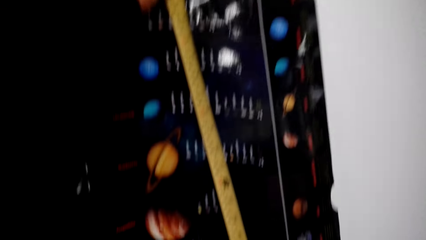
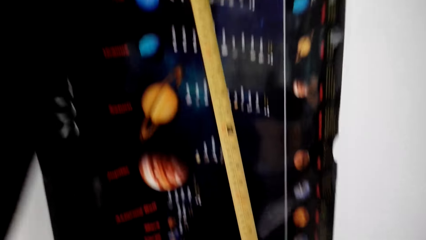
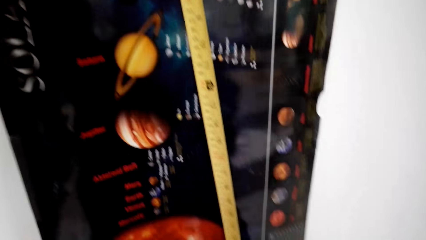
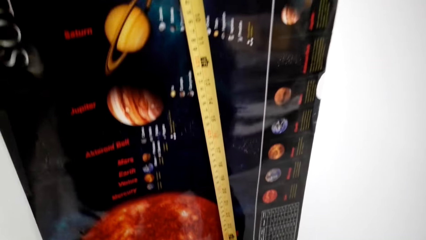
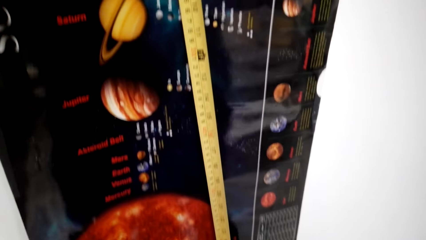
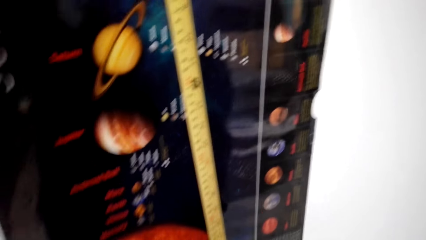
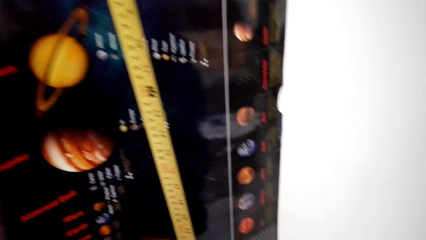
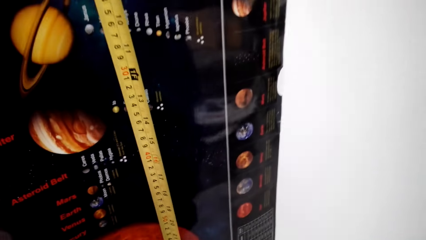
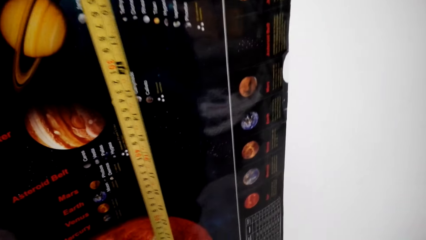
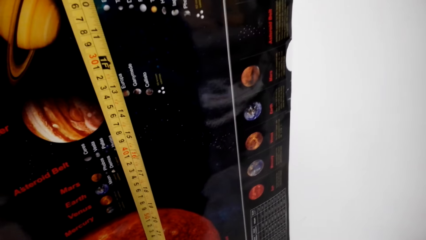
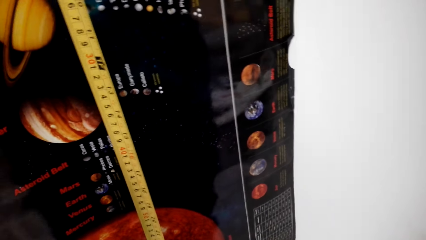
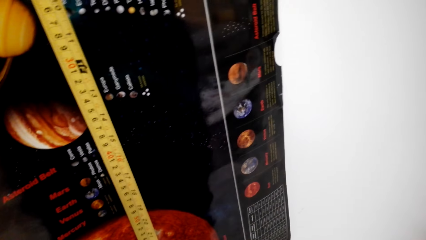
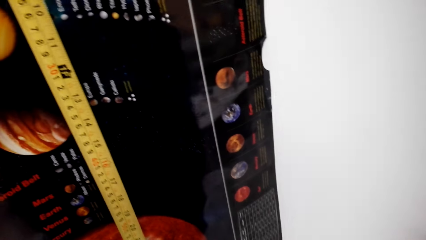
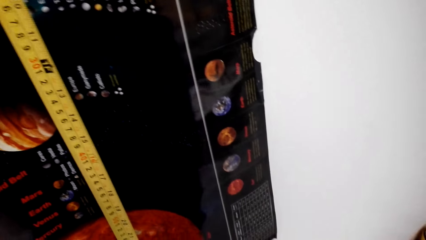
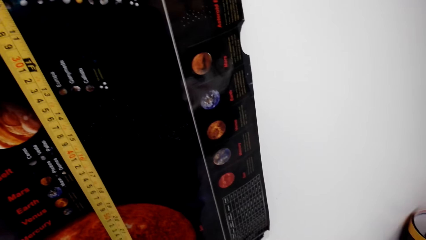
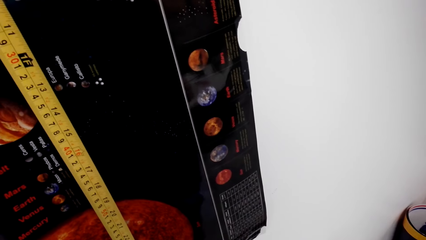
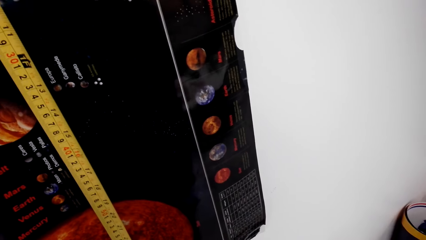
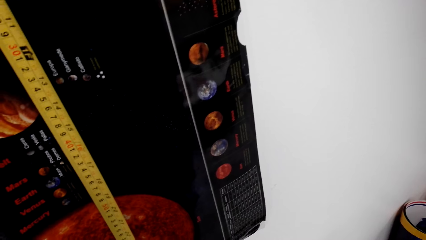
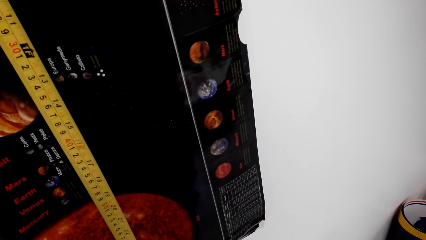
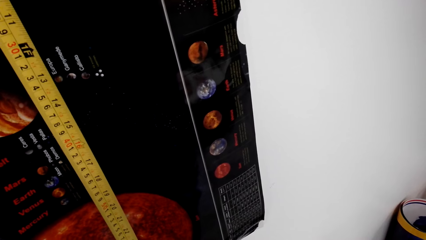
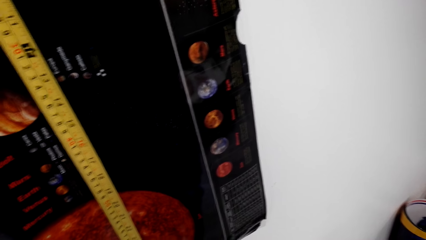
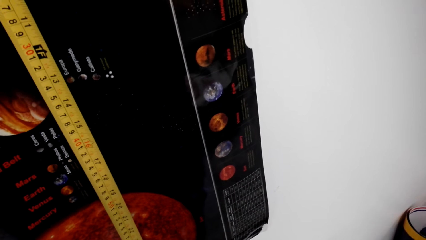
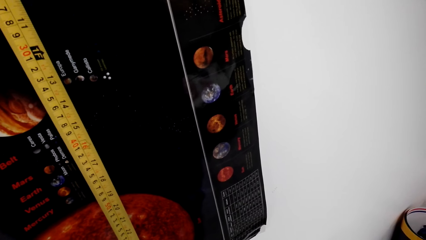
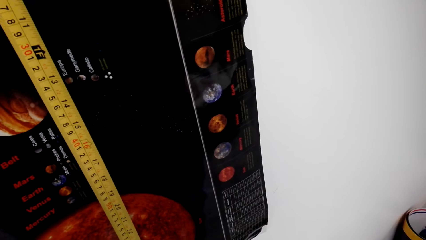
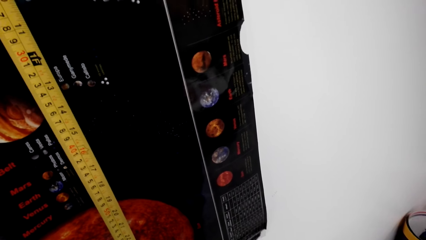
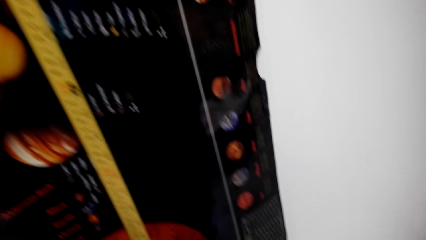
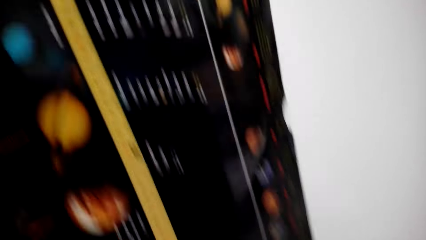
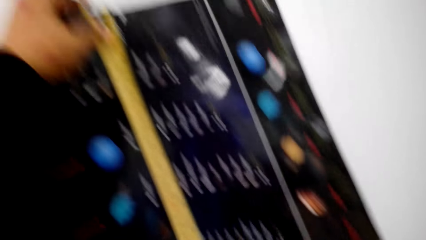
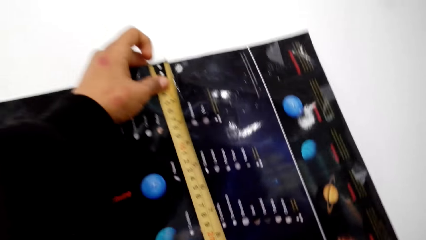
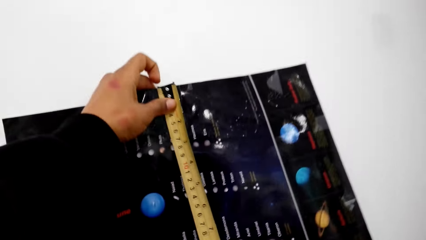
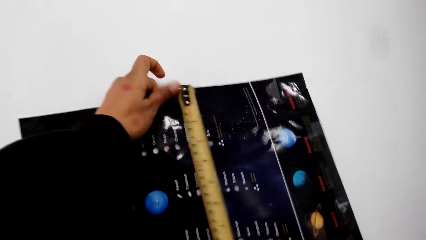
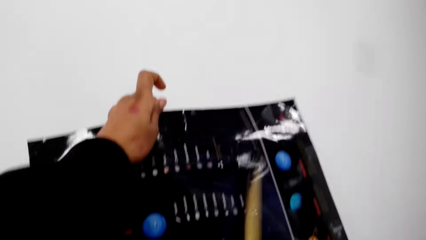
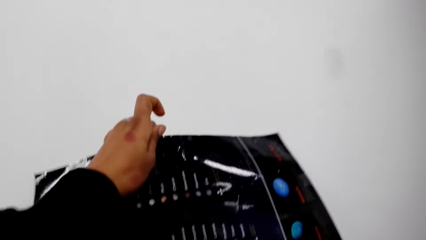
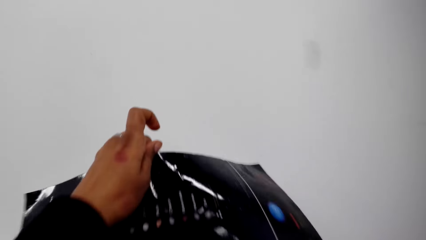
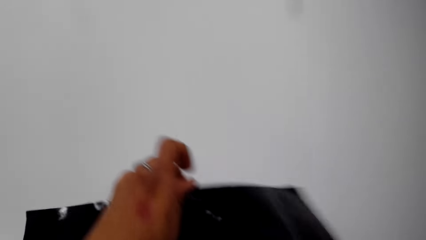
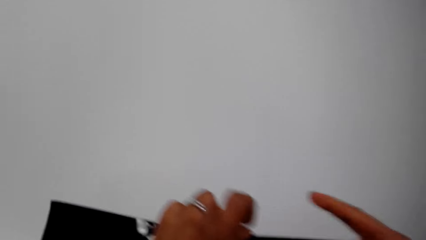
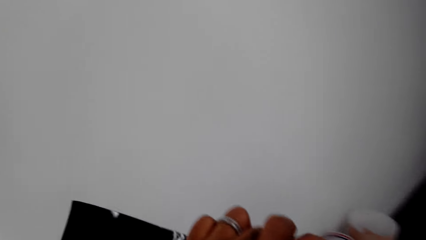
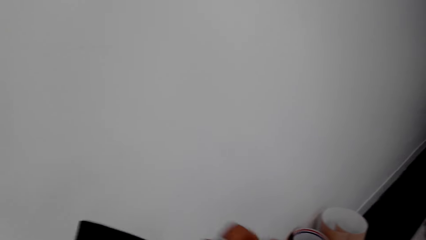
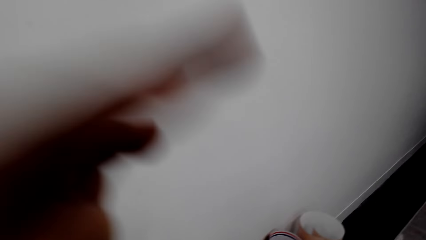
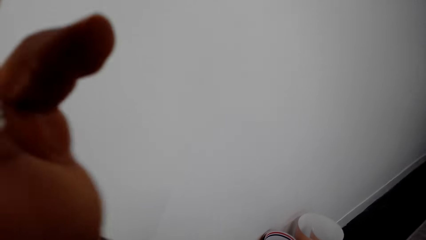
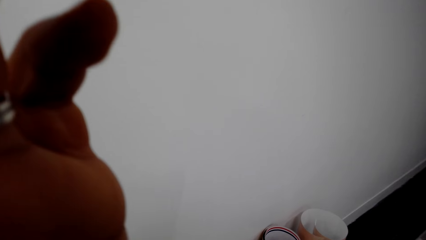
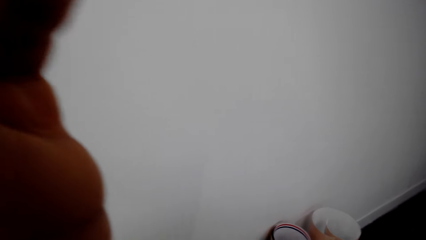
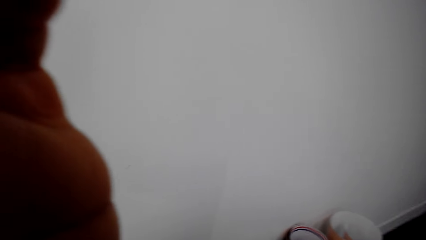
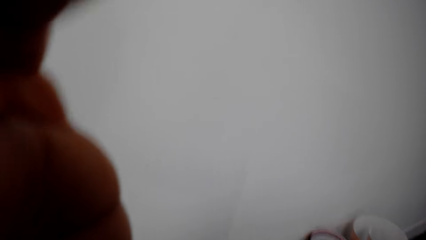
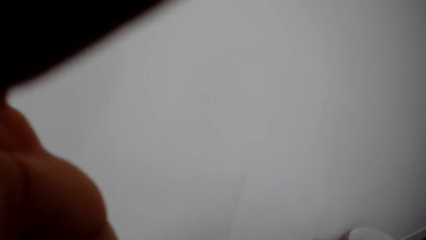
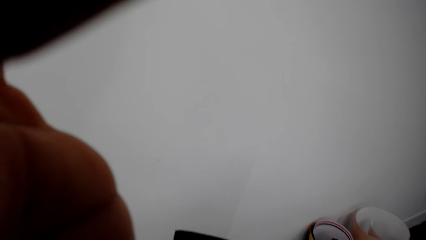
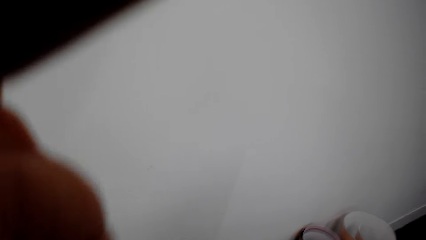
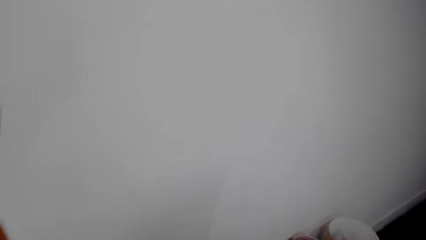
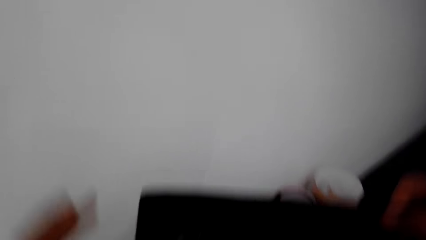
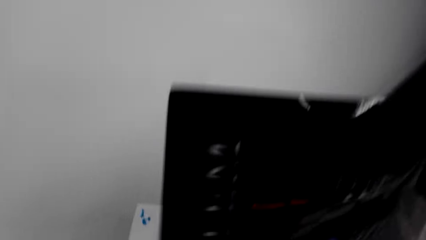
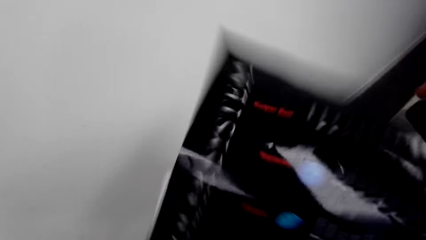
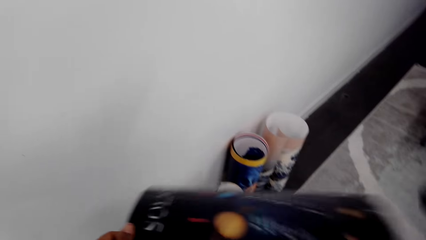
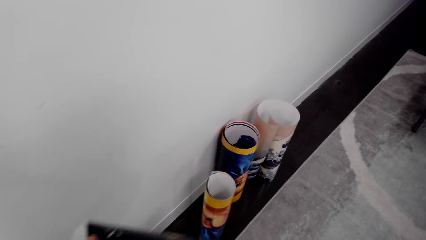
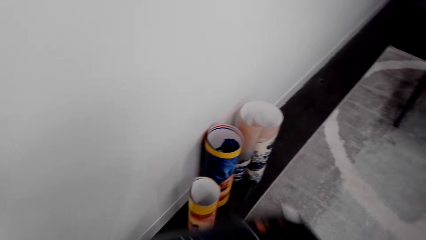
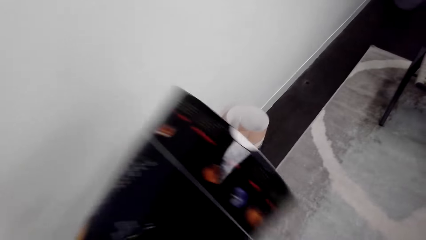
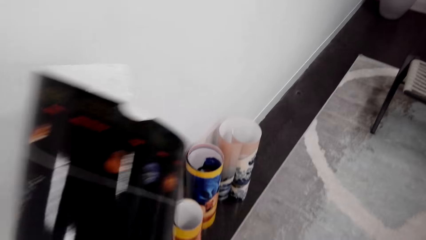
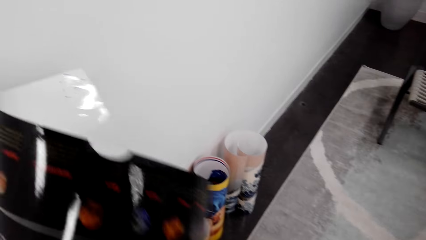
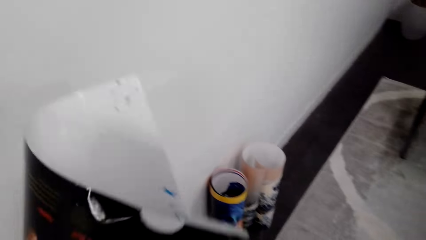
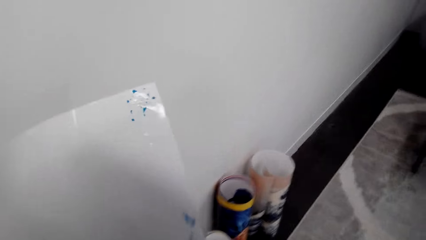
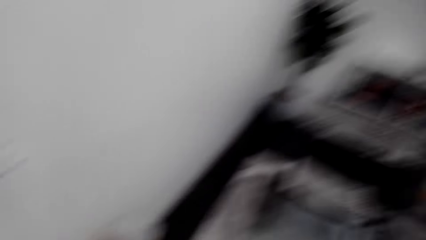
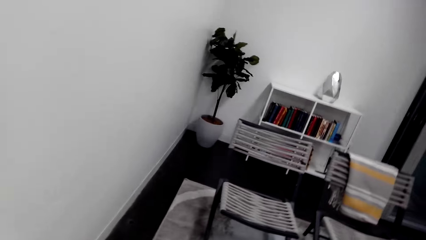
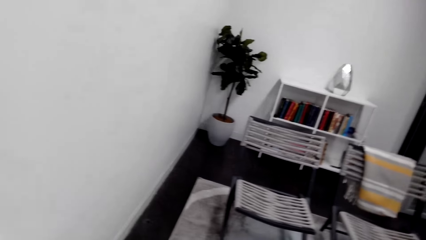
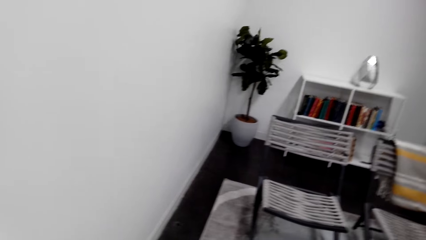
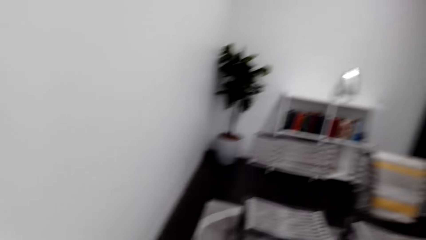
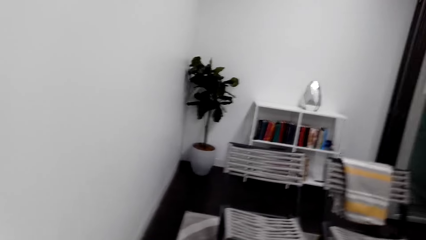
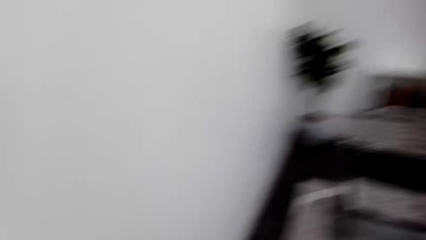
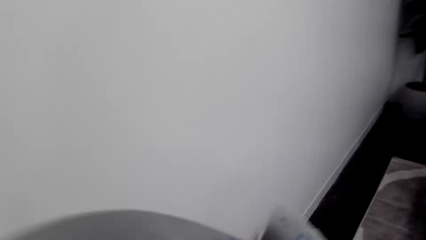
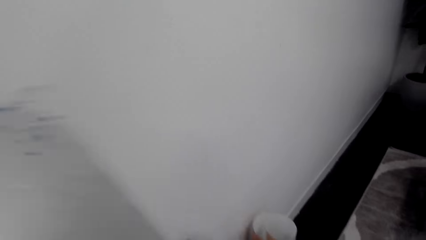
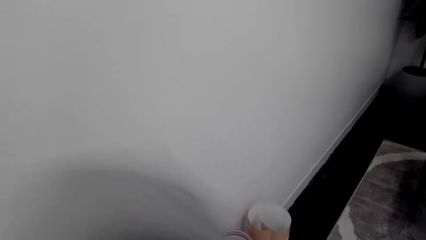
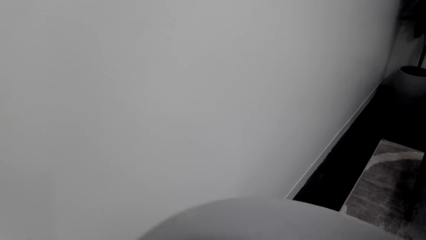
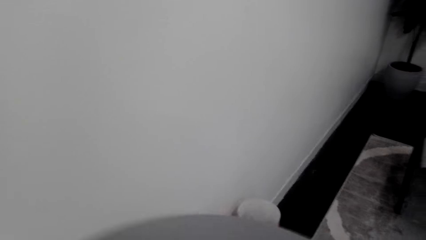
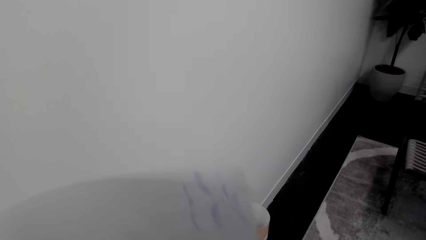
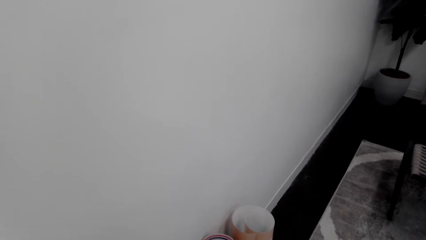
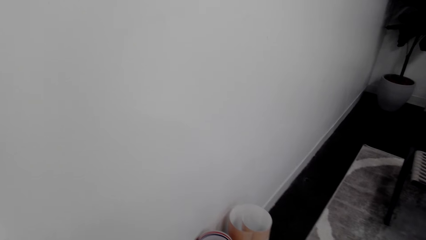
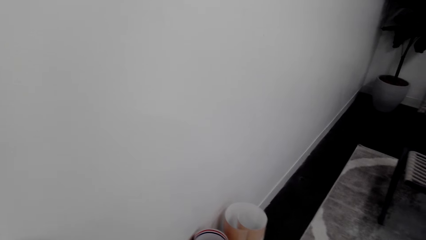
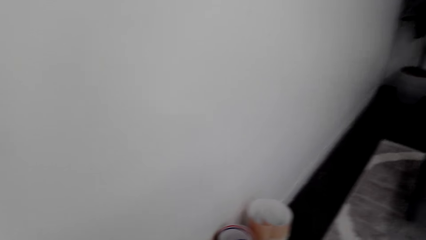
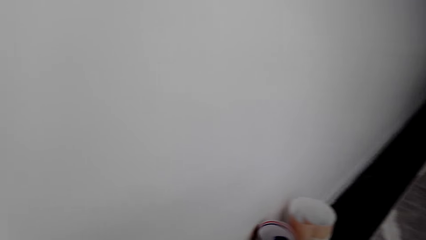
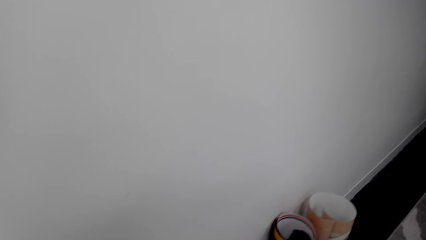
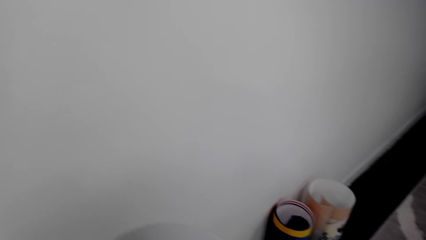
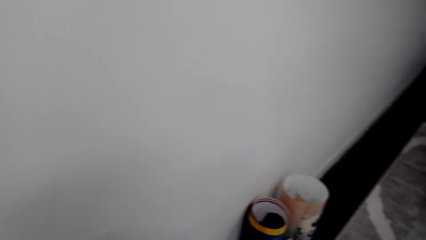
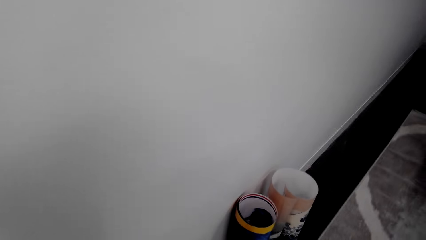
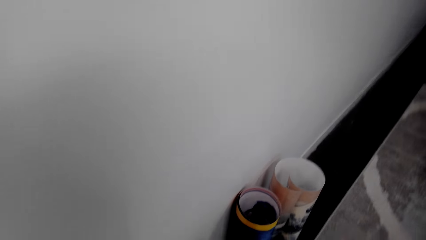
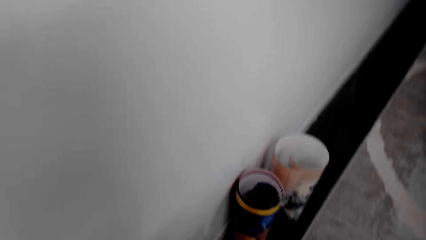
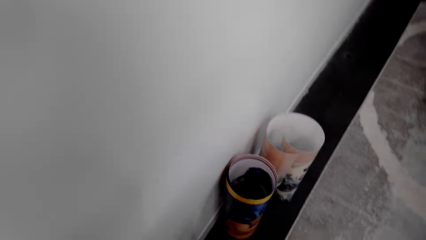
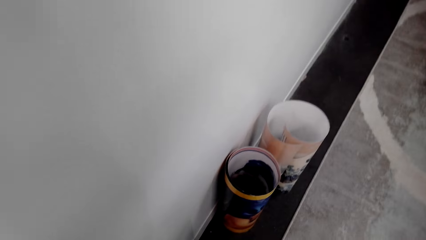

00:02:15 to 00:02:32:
The camera wearer measures the paper roll or poster with a tape measure. They place the poster on the wall. They adjust the camera. They look around. They fold the paper roll.
